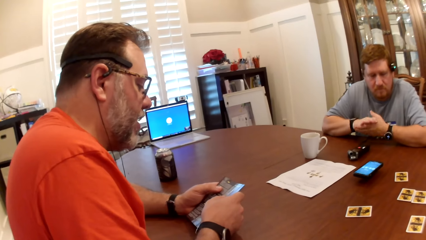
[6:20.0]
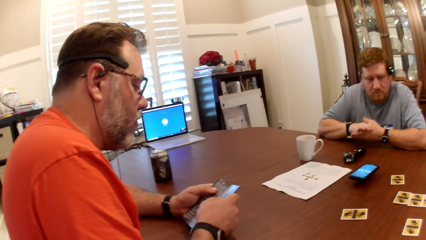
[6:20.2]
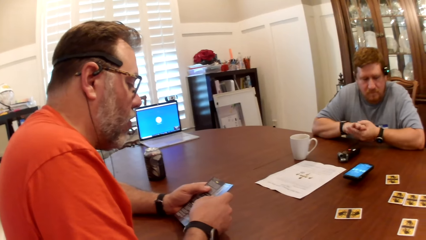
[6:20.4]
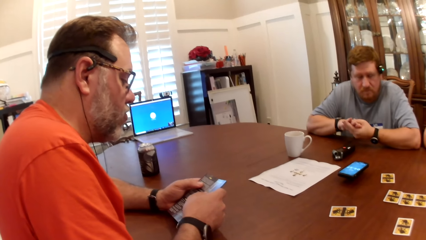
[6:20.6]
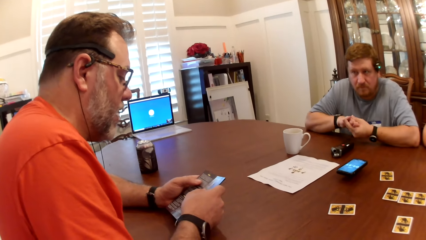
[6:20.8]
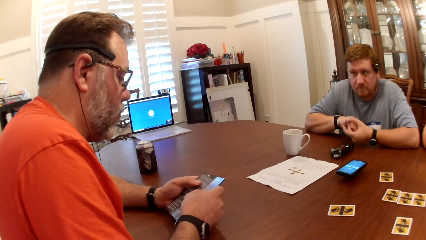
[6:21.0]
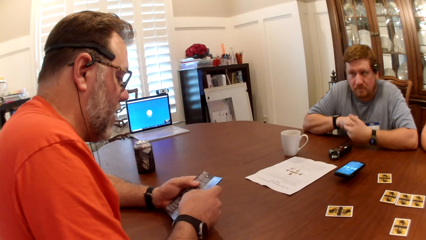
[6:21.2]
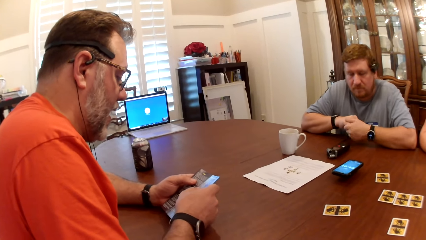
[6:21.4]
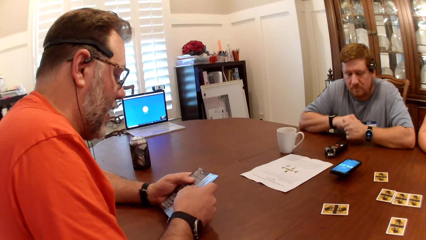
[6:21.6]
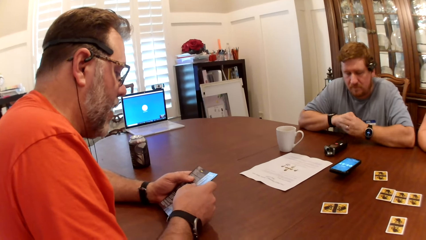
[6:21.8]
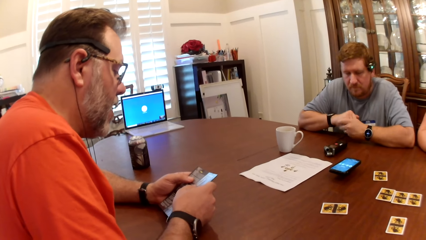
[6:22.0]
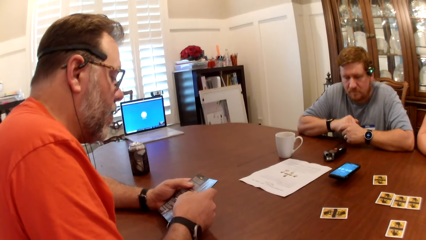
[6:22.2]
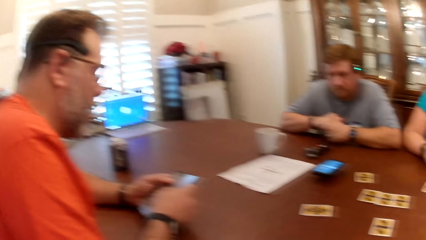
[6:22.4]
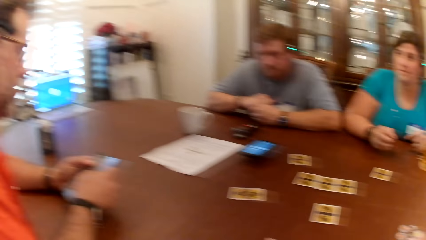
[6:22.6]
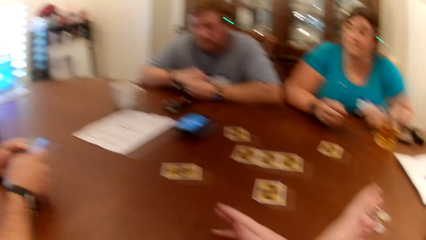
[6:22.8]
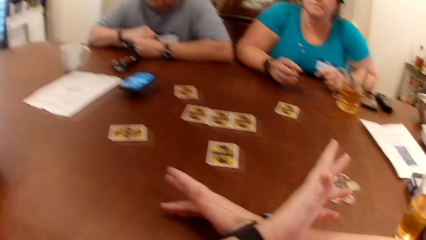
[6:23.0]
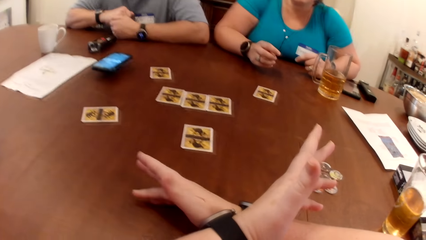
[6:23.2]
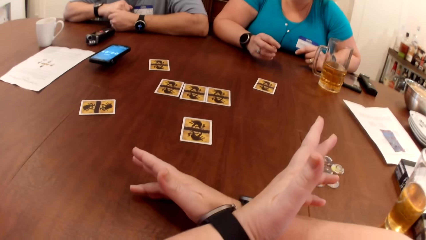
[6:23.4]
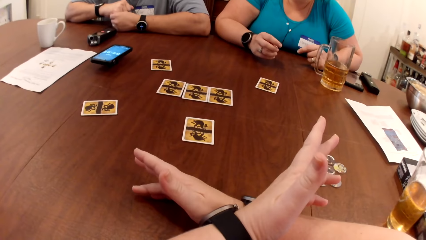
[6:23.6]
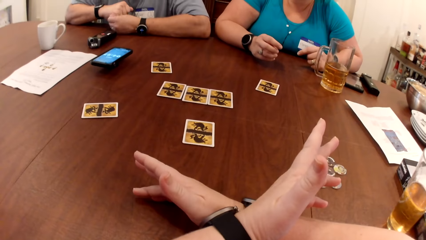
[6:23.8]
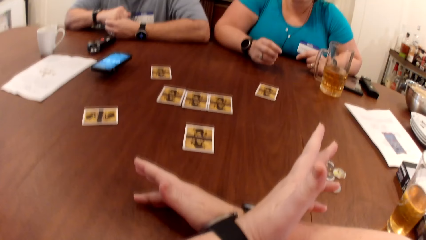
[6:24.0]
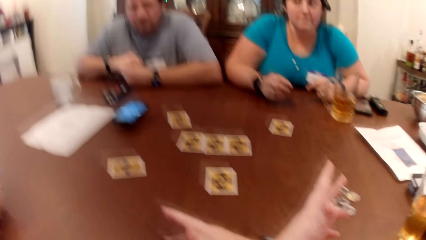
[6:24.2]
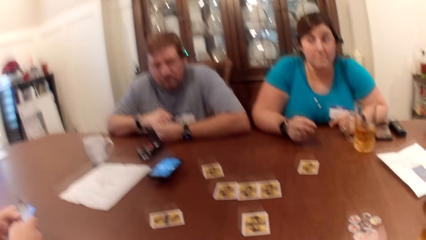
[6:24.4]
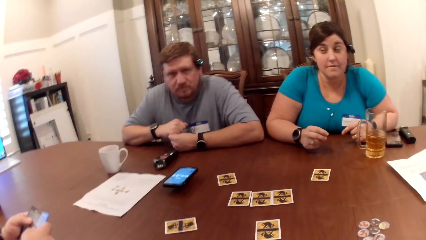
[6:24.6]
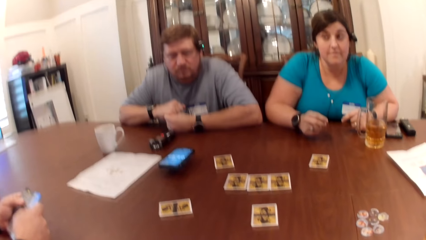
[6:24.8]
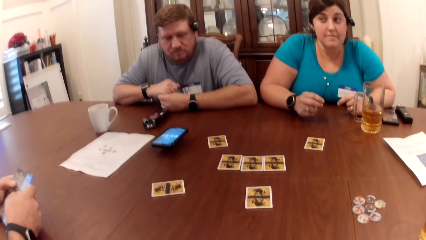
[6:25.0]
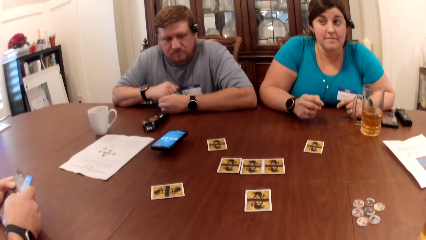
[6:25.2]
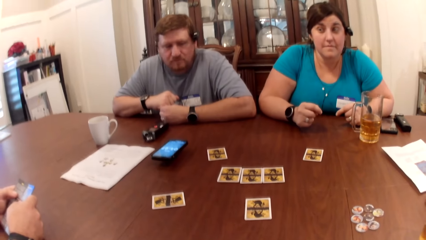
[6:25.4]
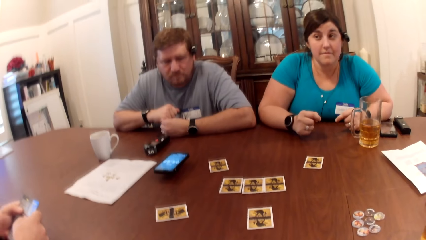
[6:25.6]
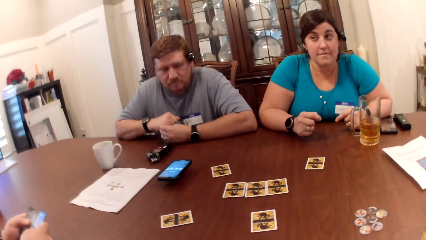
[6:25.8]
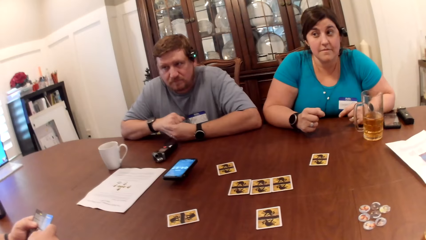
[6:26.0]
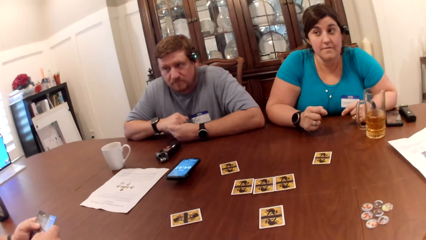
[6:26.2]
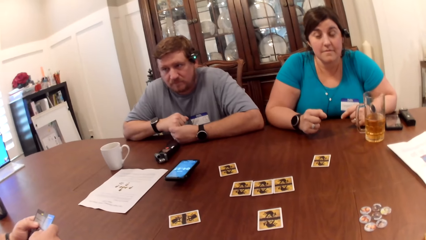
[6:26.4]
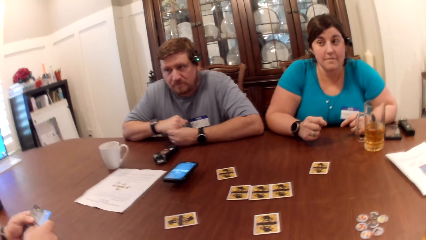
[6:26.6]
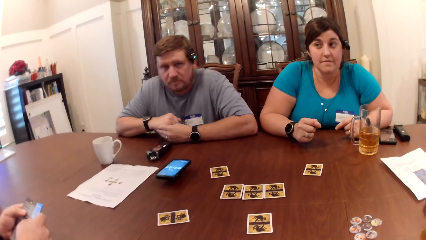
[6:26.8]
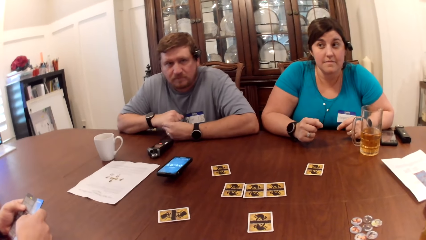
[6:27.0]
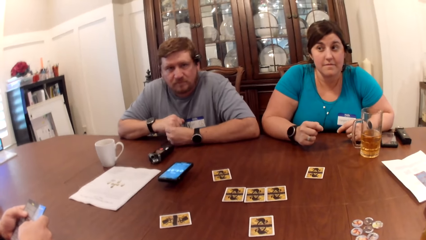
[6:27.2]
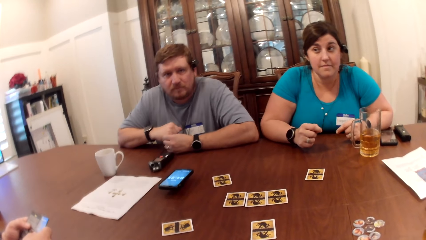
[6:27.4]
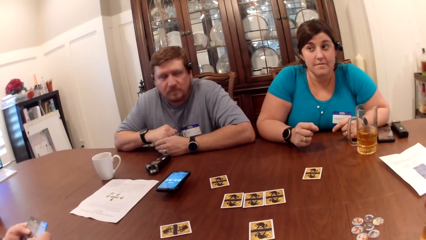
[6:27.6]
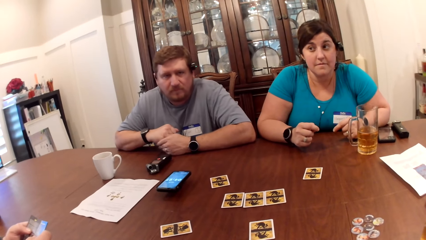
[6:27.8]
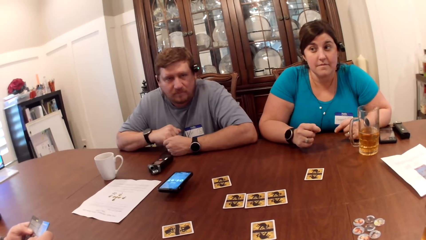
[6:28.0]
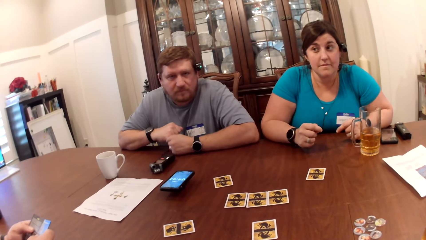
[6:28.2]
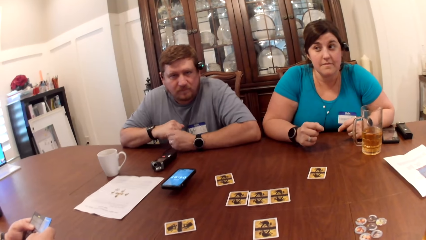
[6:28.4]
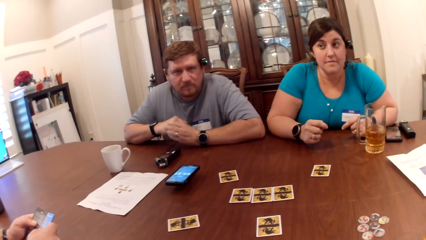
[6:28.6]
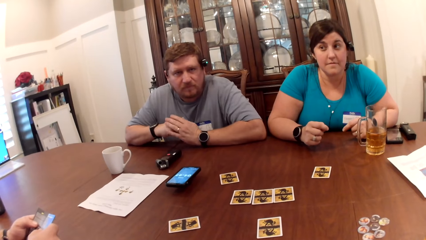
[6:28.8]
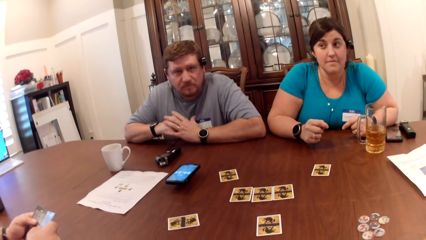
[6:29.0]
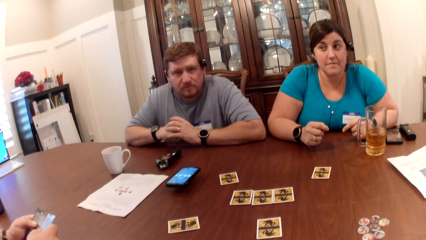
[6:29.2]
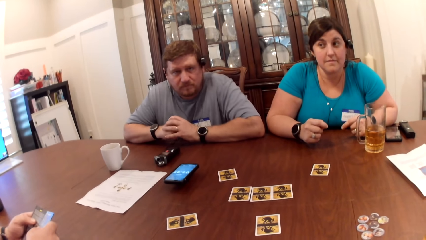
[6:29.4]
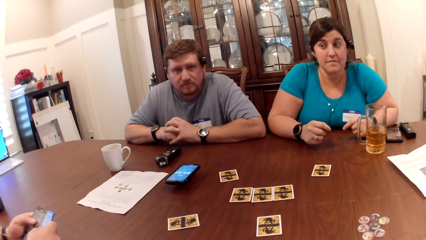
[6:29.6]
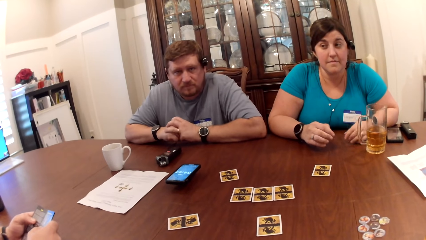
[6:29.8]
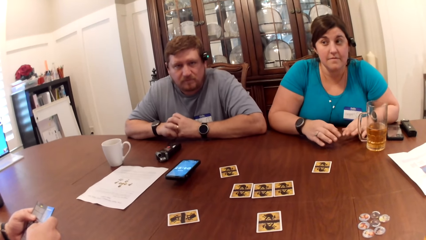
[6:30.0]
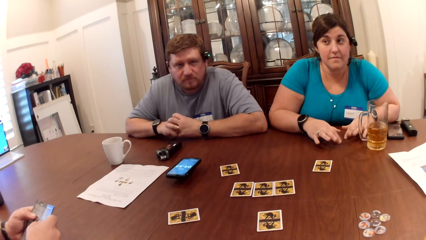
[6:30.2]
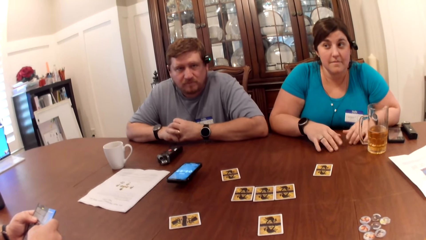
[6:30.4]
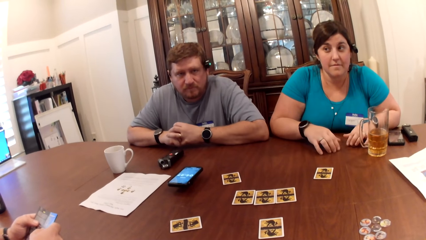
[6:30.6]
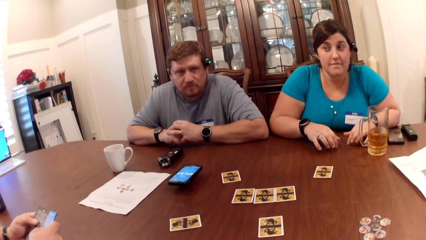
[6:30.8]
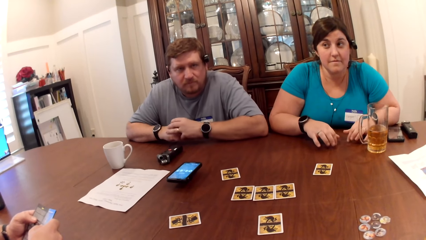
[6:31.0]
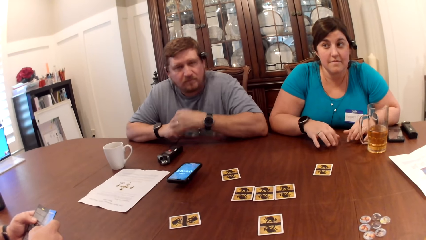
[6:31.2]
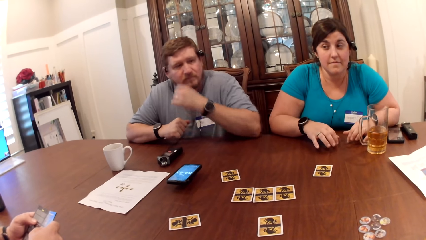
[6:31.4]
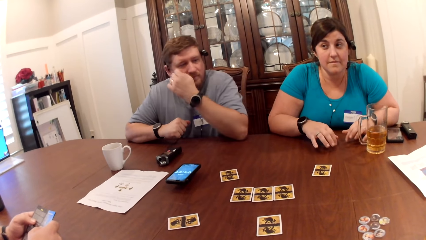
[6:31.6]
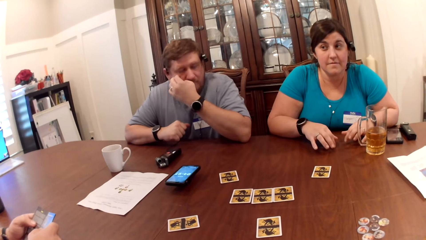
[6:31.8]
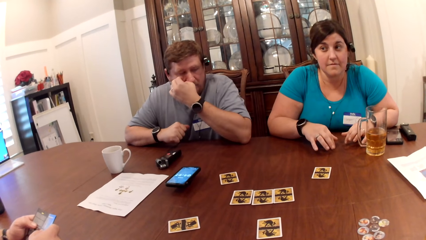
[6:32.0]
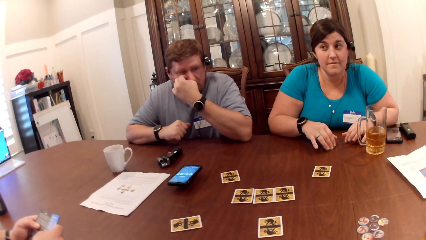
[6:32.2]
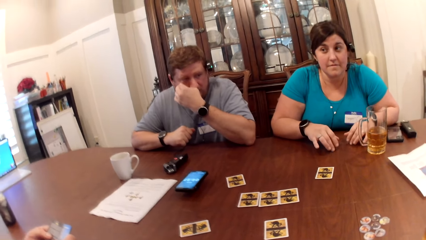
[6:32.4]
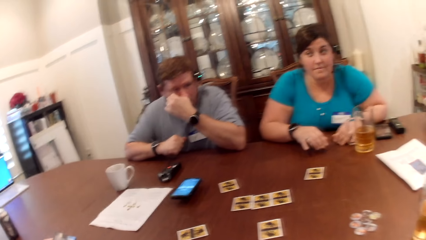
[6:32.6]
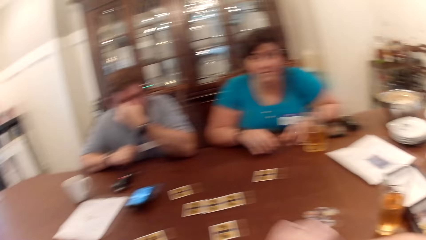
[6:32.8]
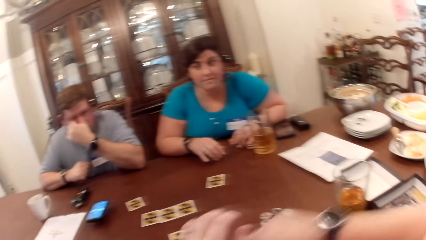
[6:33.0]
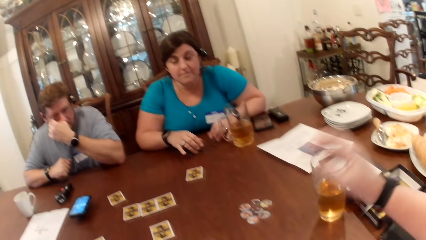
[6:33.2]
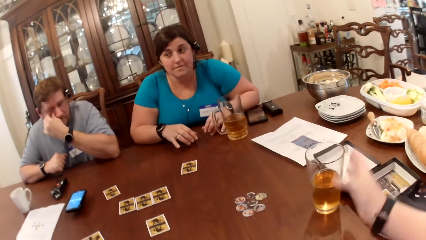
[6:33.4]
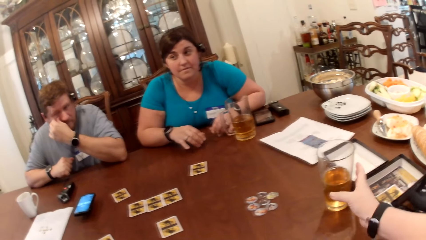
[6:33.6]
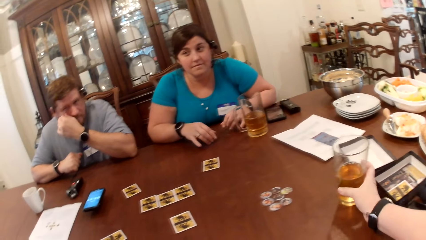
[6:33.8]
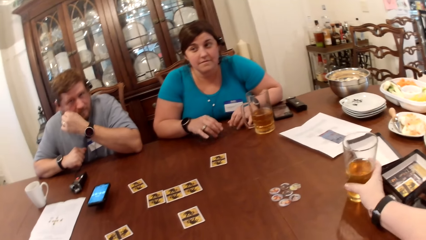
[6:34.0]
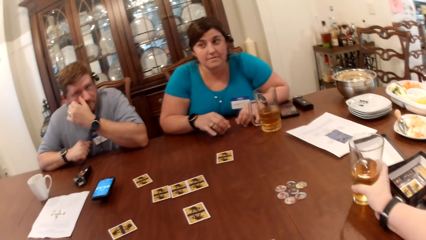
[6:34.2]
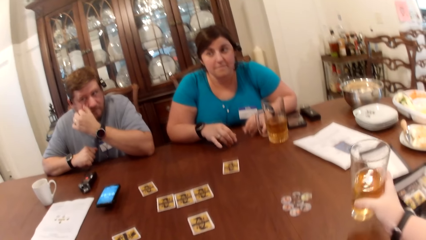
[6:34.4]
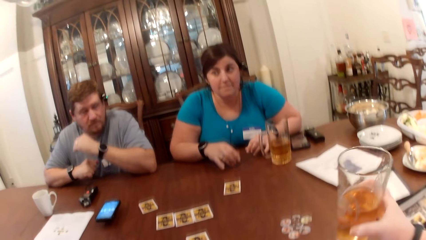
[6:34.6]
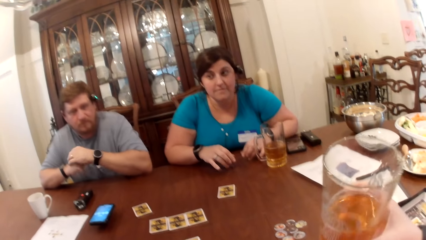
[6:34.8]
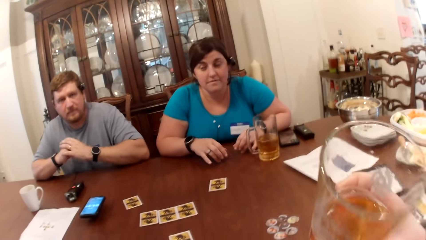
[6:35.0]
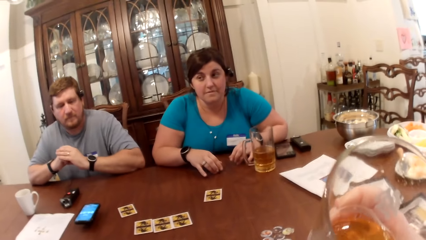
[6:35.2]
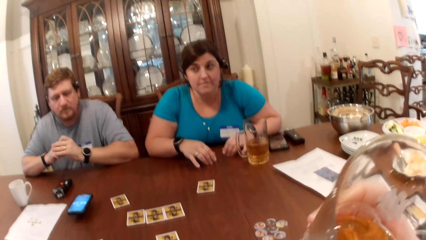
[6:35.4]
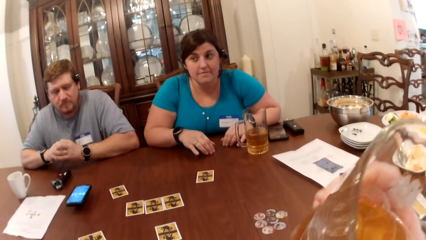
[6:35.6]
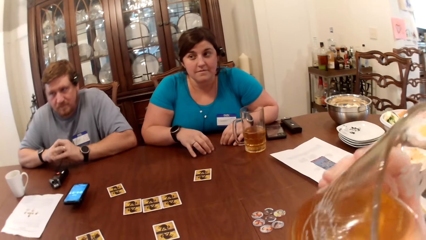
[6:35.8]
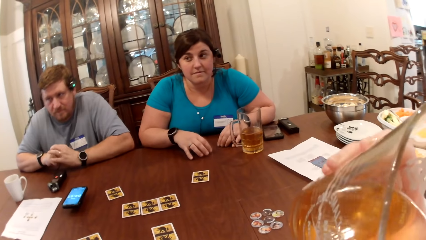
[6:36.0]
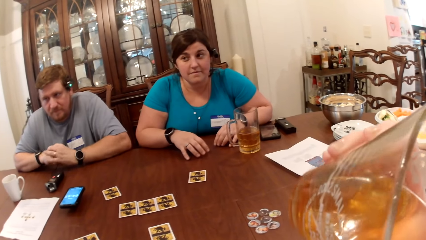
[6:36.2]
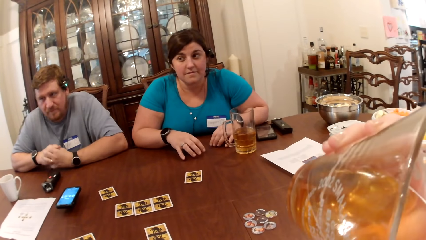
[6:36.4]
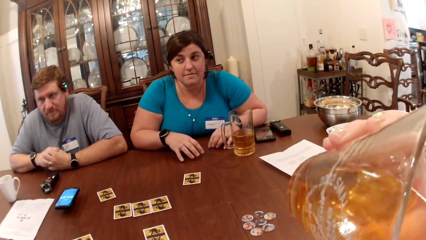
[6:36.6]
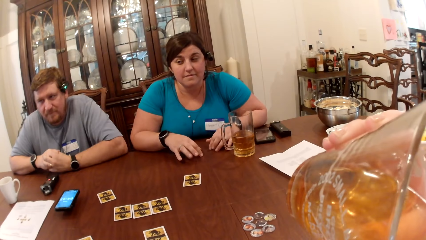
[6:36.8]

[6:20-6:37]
The camera wearer crosses her hands on the table. A woman taps the table with her hands. A man scratches his face with his left hand. The camera wearer picks up the cup of beer on the table with her right hand. She drinks beer from the cup in her right hand.
